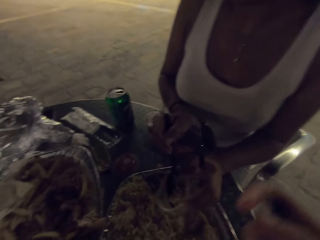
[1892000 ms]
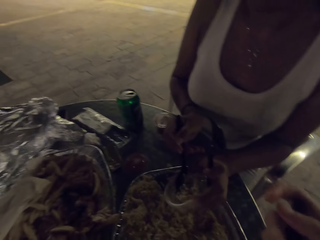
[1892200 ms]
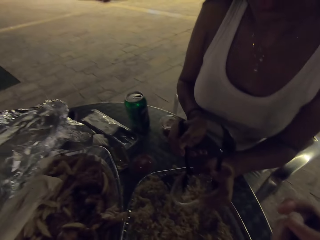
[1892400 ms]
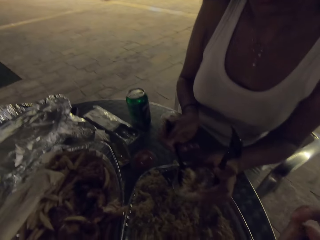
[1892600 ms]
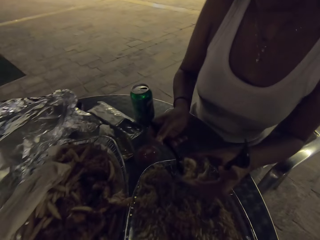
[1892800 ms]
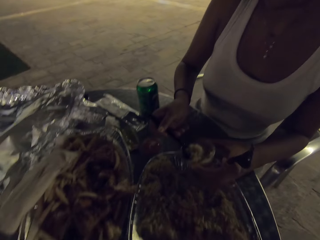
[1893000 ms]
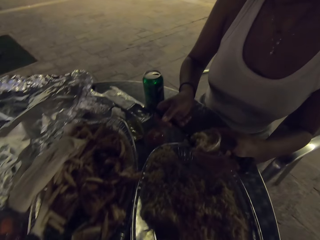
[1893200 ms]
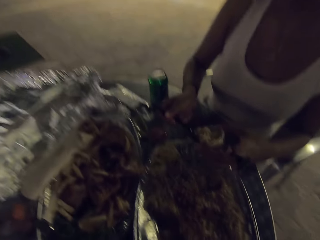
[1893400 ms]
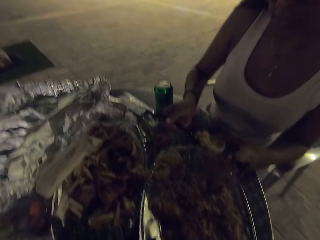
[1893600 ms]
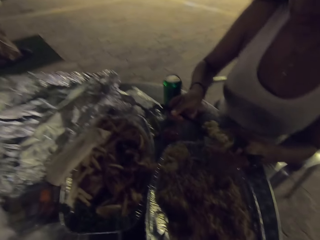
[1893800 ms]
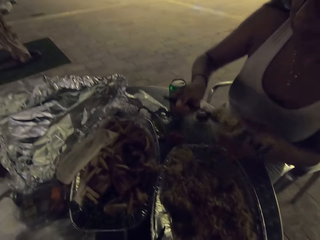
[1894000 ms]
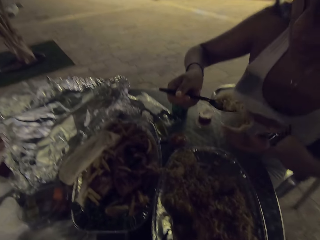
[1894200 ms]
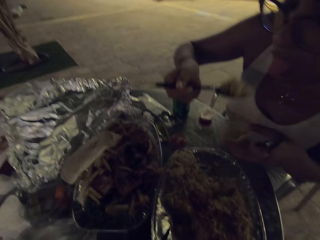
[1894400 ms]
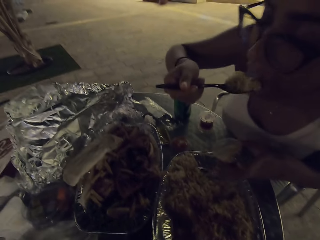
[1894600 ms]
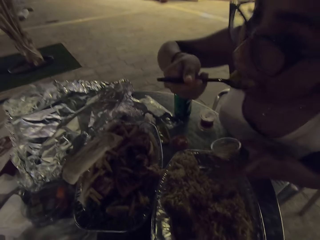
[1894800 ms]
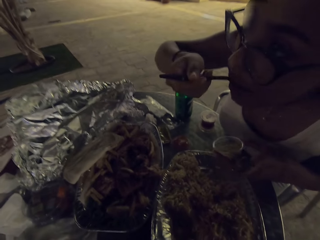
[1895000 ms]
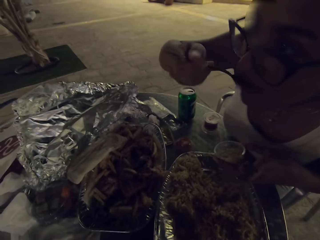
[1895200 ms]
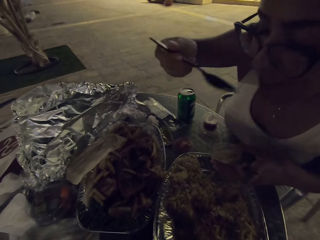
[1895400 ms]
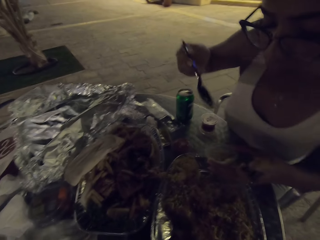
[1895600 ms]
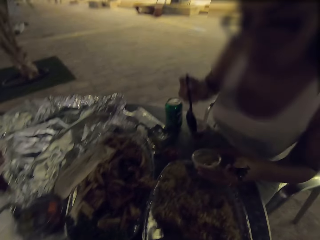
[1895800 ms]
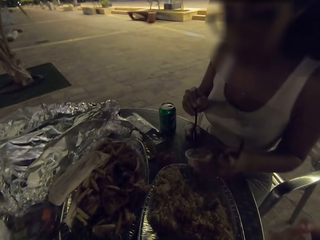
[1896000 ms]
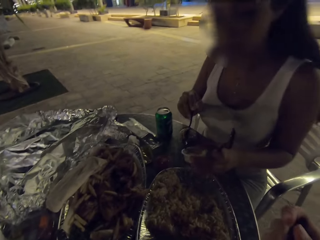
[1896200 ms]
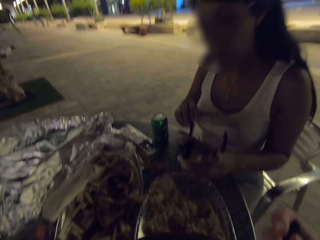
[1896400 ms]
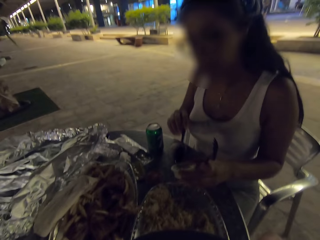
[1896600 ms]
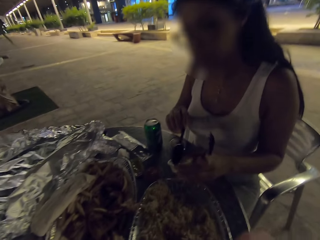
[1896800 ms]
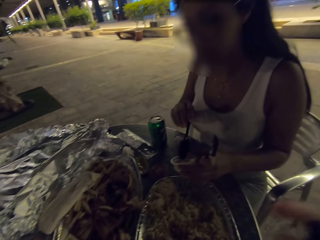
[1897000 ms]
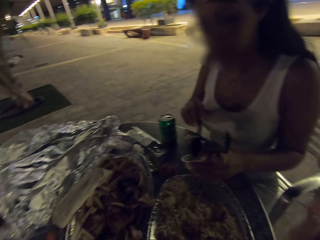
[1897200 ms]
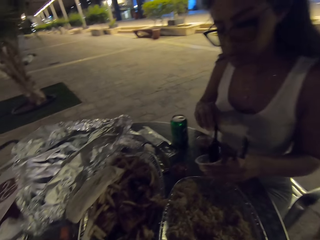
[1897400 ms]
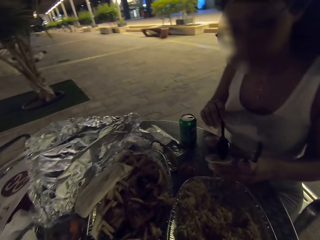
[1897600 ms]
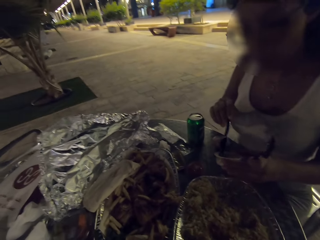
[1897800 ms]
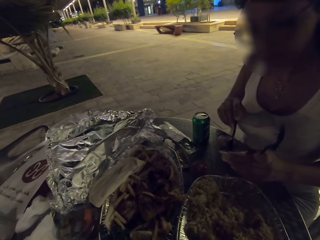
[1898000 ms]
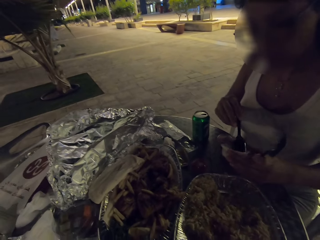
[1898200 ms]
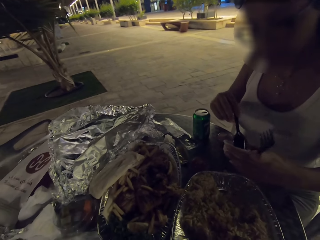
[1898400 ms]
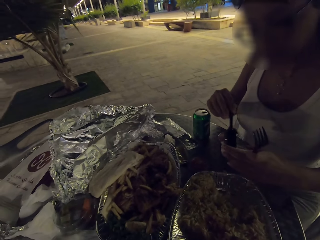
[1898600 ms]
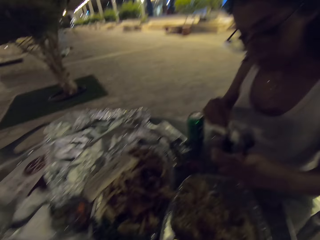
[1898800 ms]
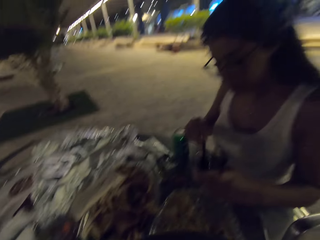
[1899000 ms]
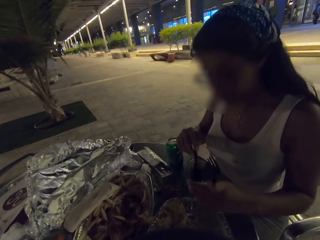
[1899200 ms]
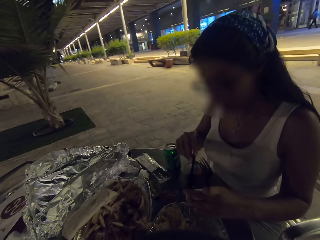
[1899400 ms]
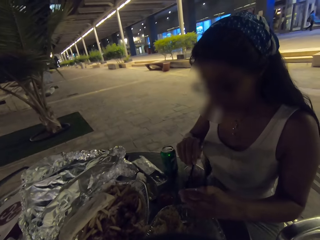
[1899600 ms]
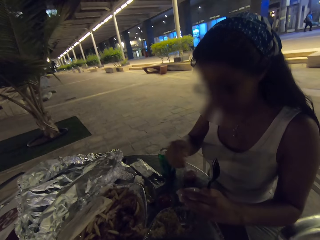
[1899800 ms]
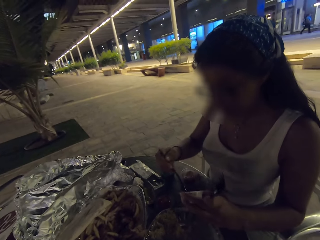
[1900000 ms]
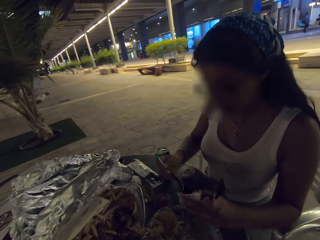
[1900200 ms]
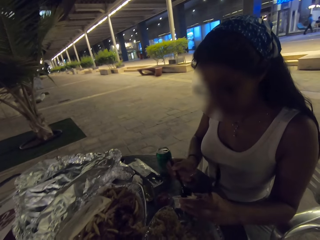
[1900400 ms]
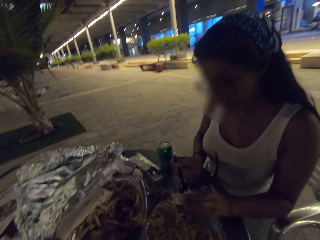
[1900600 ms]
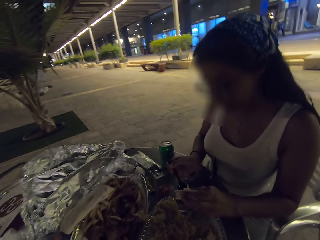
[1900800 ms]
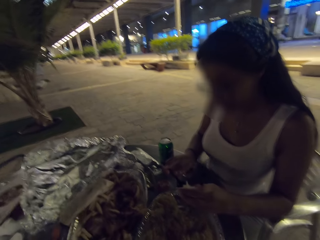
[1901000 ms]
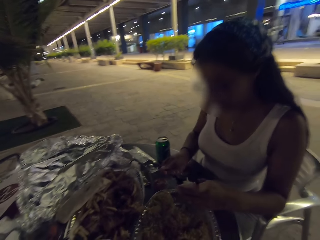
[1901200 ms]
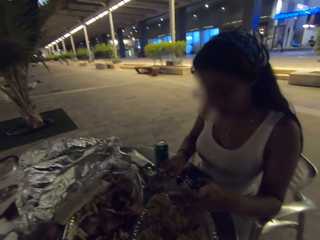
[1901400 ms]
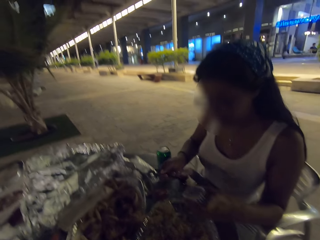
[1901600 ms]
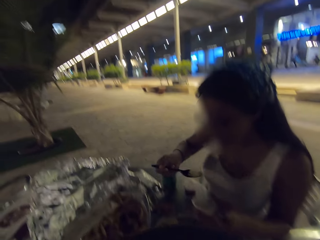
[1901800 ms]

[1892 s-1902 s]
A woman scoops rice from the small tin.

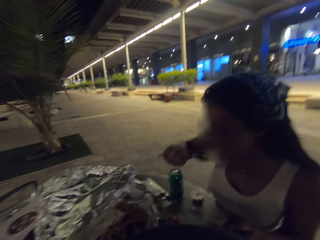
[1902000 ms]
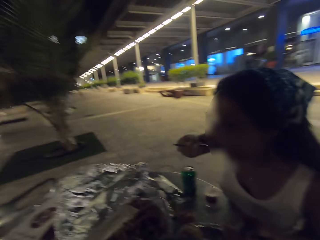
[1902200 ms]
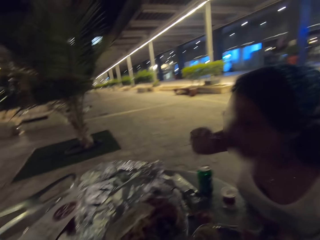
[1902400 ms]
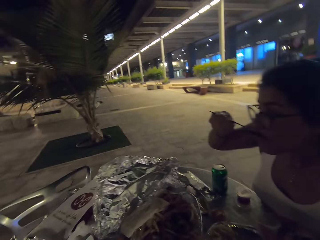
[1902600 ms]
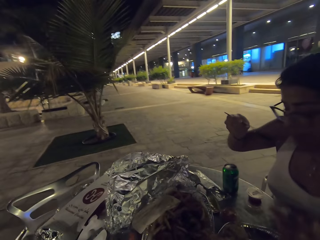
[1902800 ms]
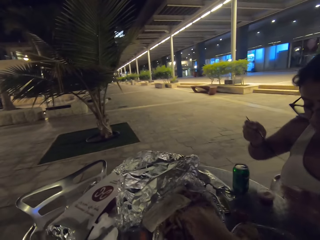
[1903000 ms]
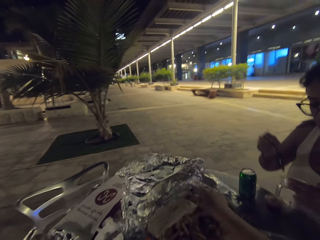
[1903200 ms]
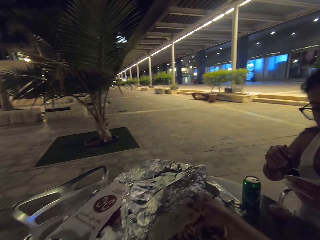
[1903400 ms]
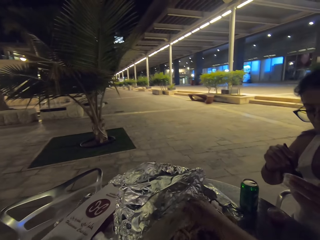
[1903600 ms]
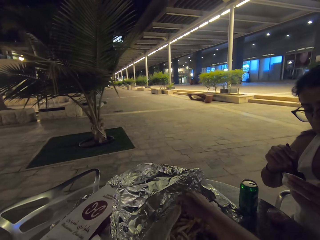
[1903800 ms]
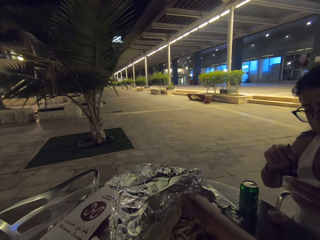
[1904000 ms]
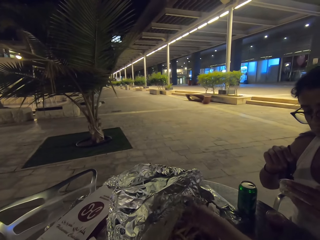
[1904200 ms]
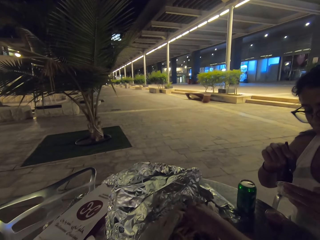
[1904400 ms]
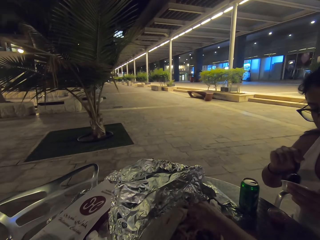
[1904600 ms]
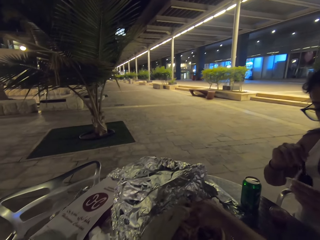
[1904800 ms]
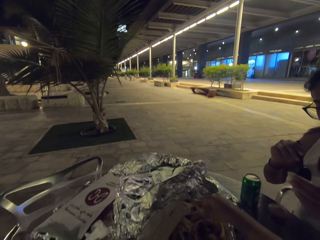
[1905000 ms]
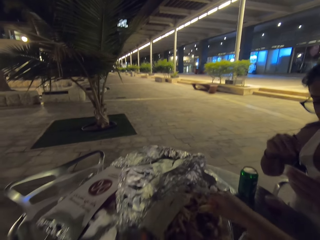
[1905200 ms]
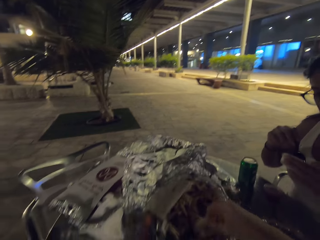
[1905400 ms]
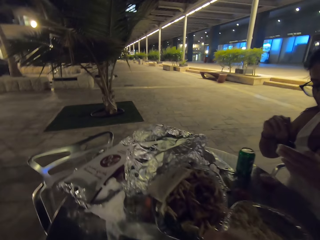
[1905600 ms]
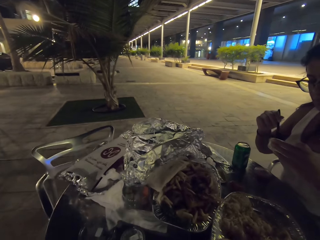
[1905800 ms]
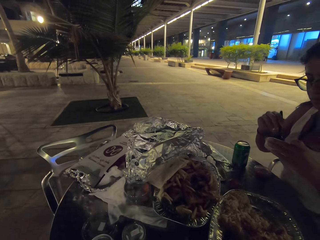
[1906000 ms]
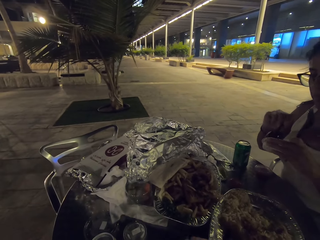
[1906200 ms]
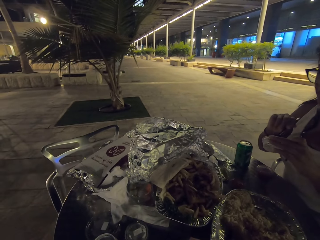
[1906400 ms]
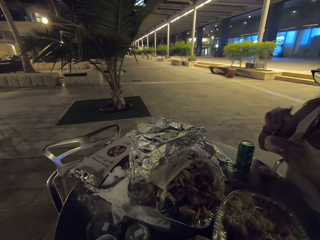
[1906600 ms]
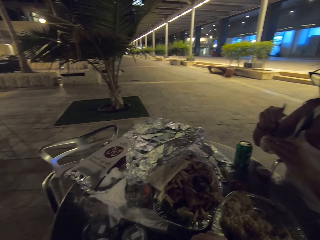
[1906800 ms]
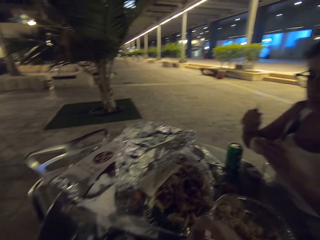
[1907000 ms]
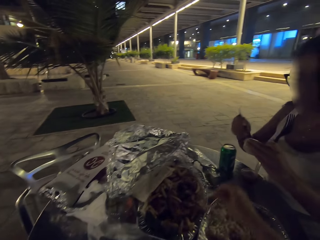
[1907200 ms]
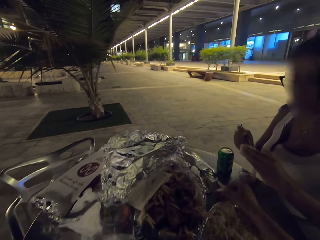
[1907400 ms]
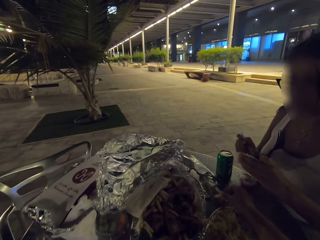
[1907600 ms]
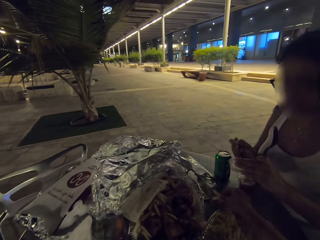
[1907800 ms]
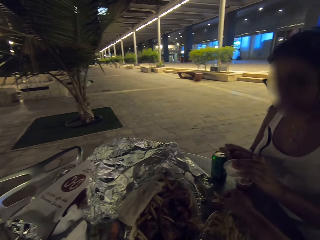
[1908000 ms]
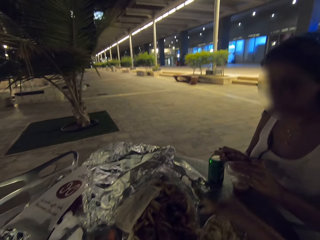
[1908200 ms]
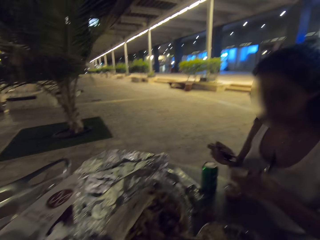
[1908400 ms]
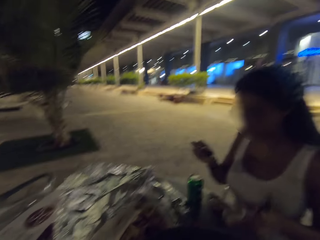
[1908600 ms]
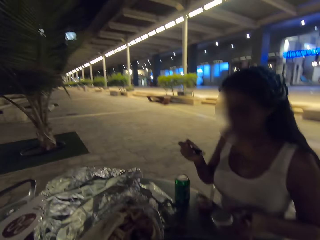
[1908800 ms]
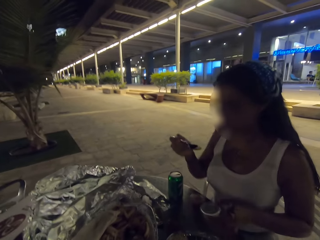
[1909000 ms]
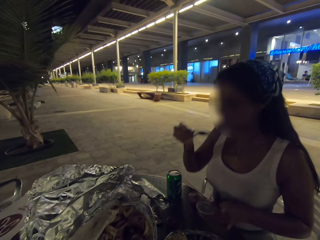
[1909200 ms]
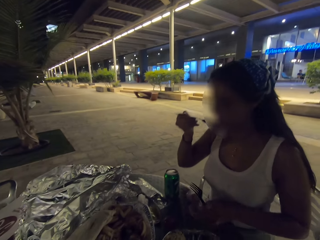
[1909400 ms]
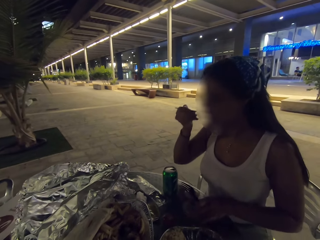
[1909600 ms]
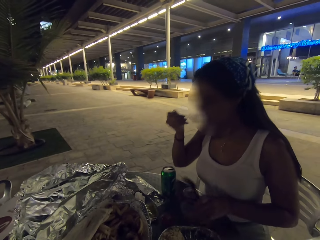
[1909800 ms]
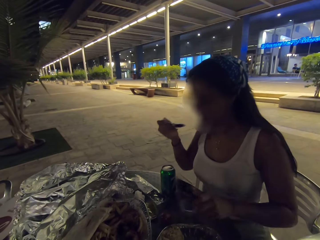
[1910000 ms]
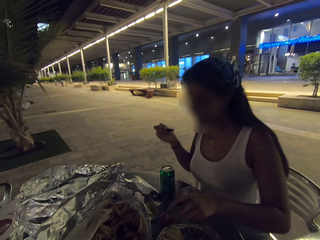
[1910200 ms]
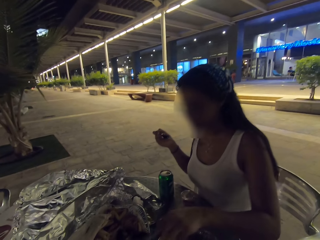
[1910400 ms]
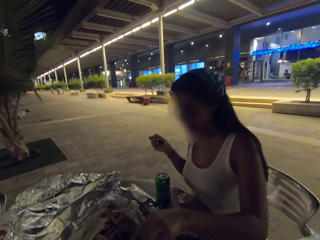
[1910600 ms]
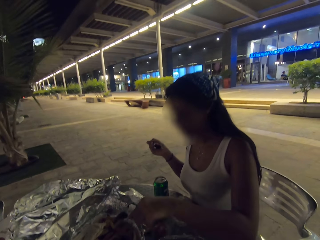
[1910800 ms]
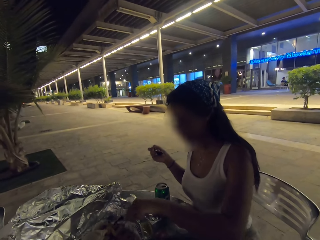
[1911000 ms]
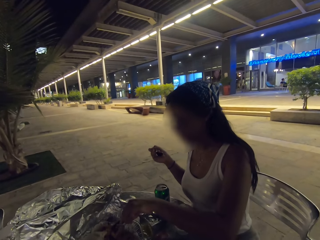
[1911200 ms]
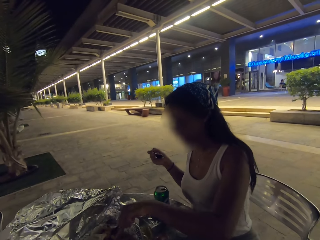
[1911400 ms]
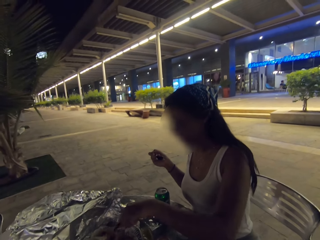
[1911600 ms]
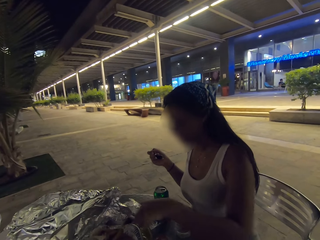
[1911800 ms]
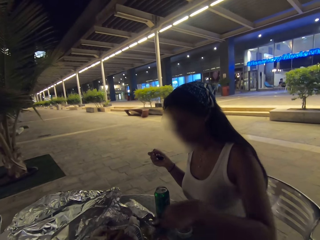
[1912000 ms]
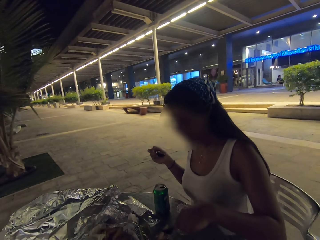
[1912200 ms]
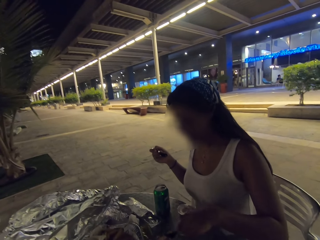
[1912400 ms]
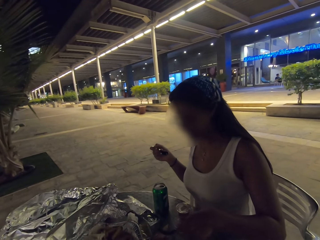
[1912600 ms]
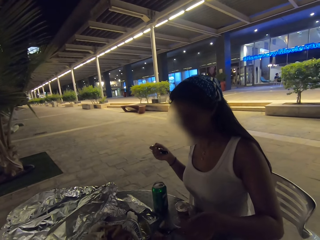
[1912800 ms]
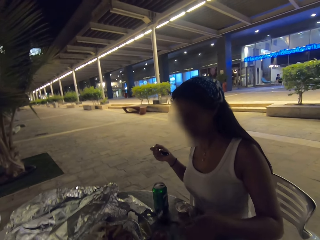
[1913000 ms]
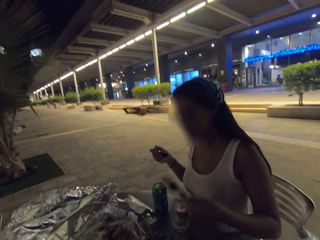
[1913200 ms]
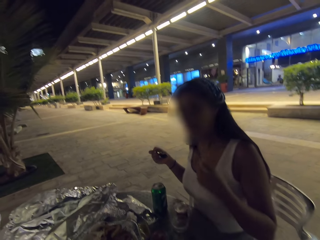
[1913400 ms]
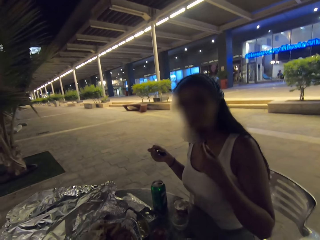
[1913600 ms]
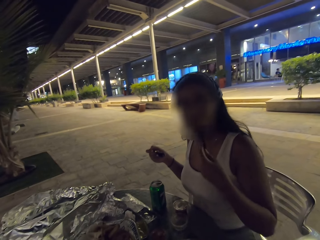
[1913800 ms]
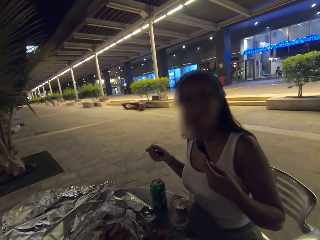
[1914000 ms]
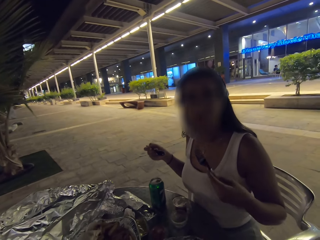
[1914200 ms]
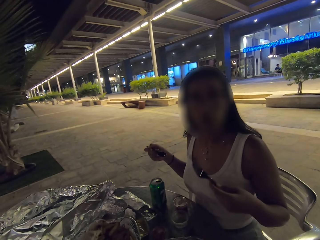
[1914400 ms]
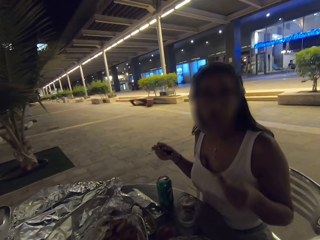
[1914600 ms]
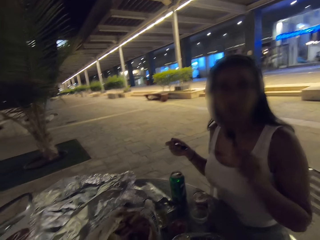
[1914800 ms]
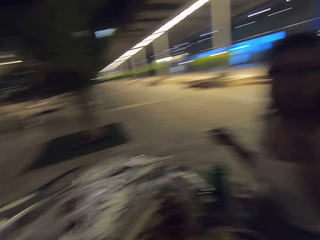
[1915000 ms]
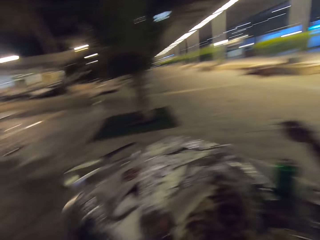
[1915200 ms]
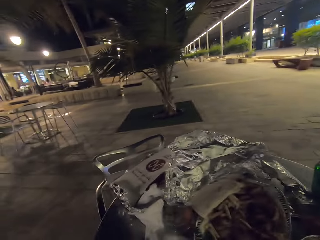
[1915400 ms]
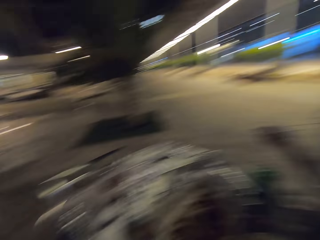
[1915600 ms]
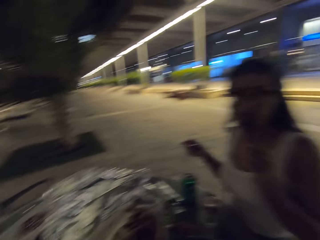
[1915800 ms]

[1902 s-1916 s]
A woman eats the food on the table. The camera wearer picks some French fries or chips from the foil. They eat the food on the table and turn around. The woman takes a bite of the French fries.
